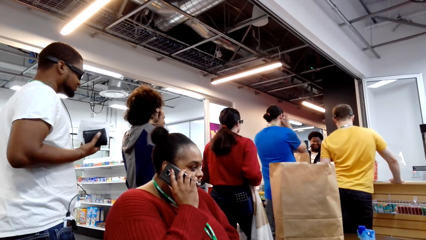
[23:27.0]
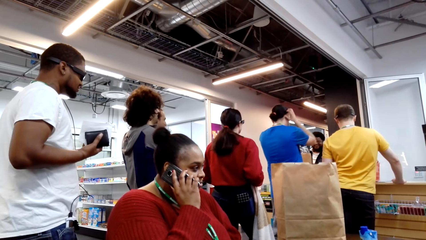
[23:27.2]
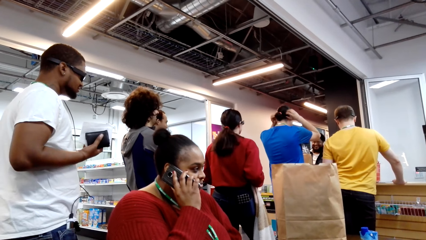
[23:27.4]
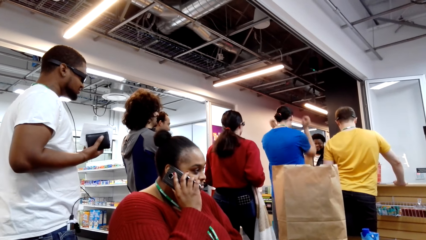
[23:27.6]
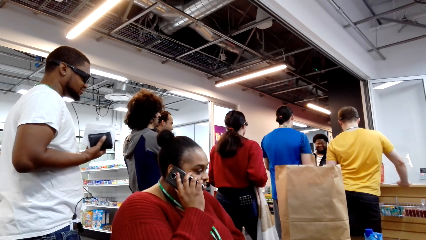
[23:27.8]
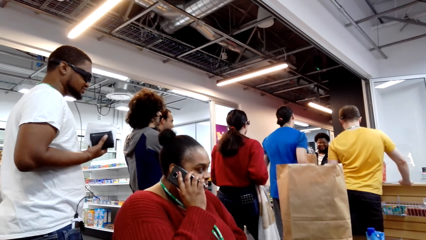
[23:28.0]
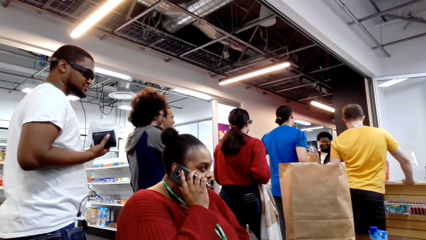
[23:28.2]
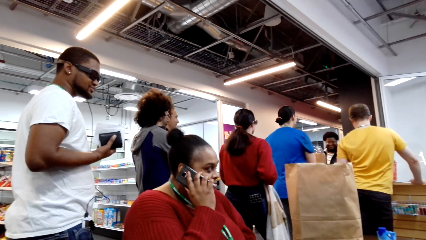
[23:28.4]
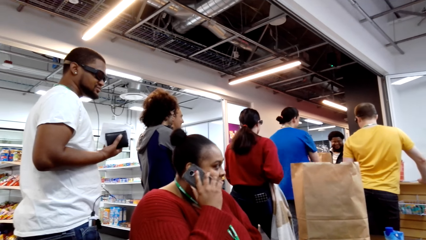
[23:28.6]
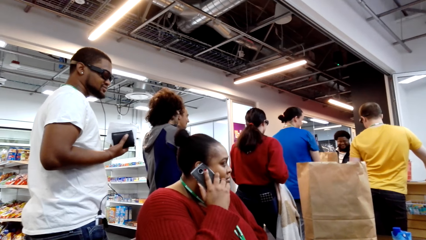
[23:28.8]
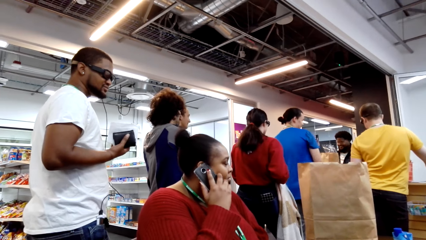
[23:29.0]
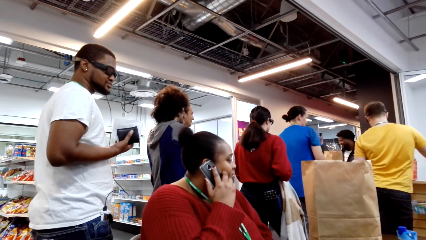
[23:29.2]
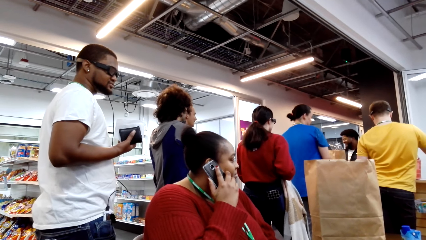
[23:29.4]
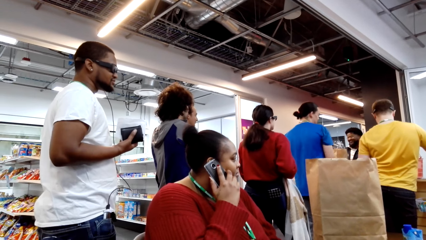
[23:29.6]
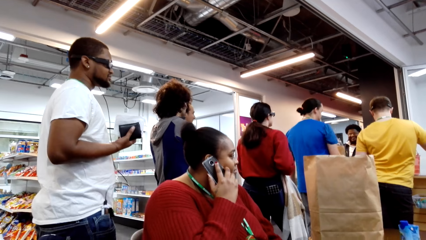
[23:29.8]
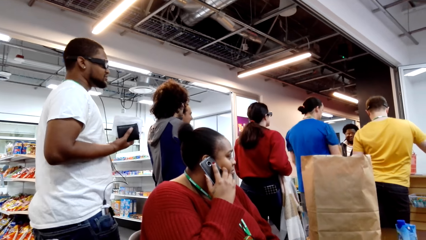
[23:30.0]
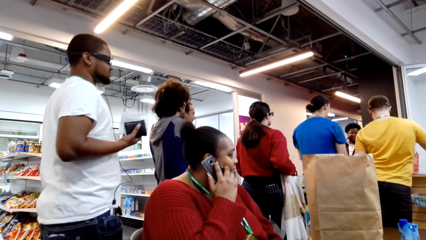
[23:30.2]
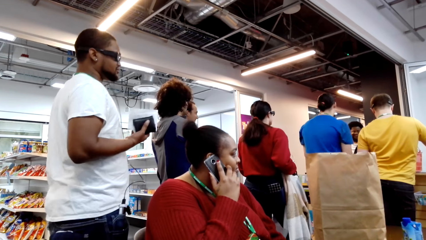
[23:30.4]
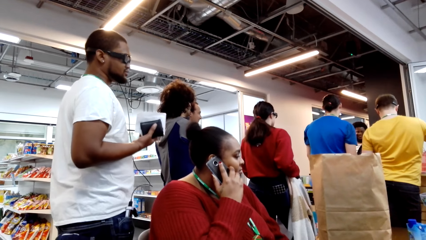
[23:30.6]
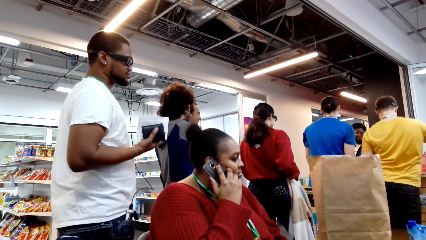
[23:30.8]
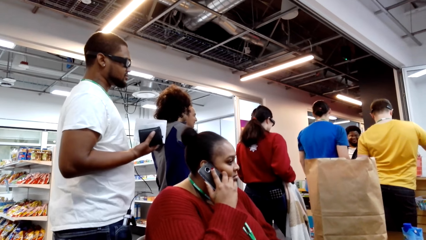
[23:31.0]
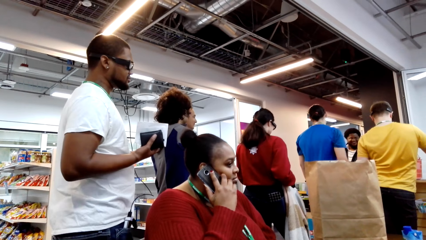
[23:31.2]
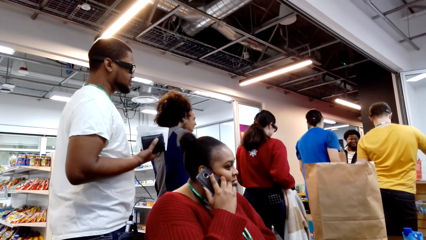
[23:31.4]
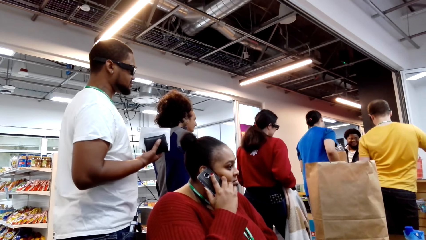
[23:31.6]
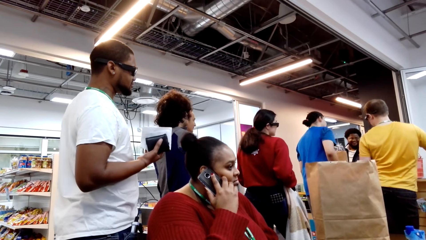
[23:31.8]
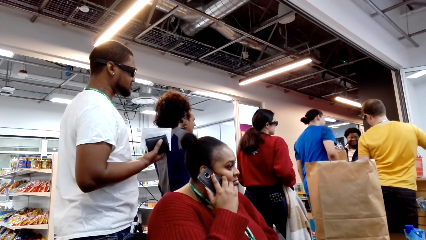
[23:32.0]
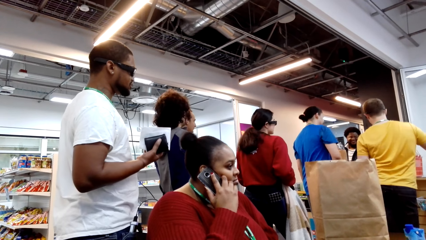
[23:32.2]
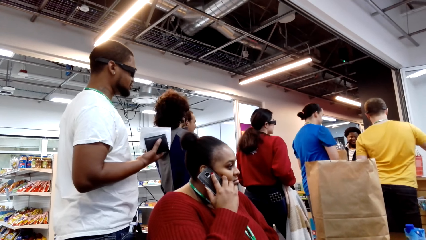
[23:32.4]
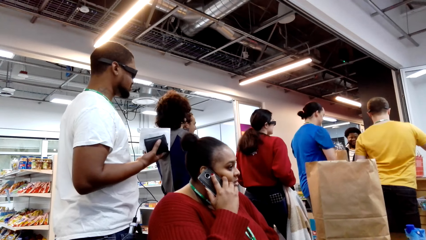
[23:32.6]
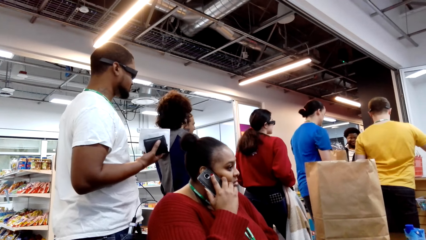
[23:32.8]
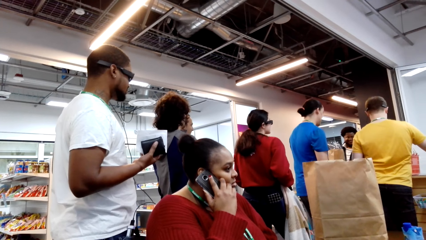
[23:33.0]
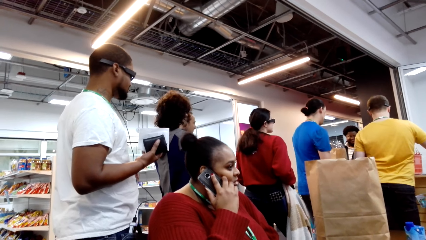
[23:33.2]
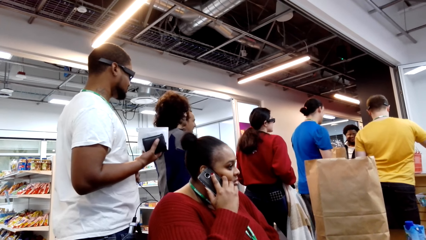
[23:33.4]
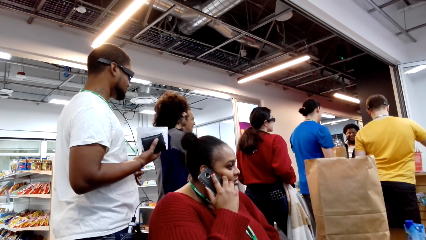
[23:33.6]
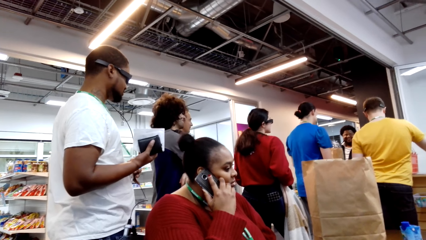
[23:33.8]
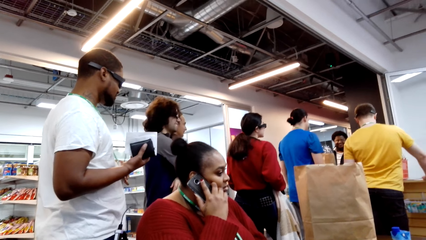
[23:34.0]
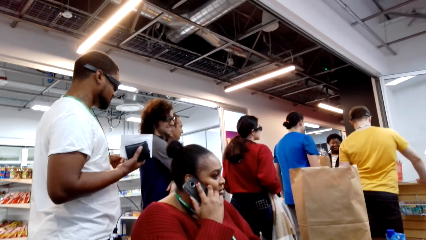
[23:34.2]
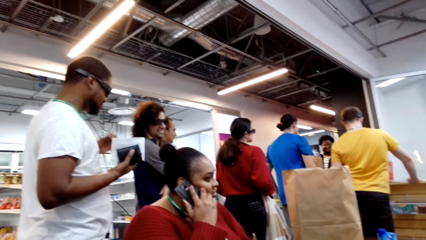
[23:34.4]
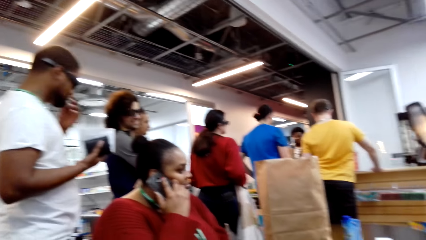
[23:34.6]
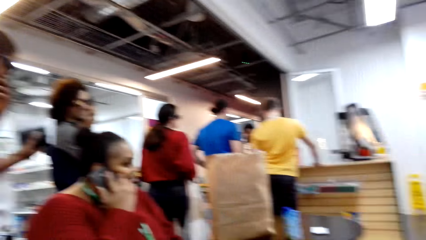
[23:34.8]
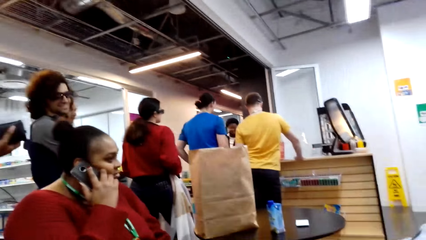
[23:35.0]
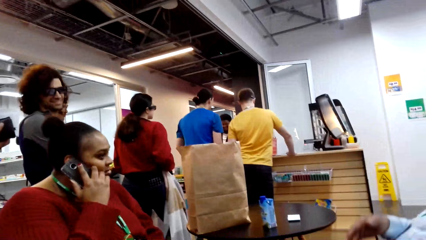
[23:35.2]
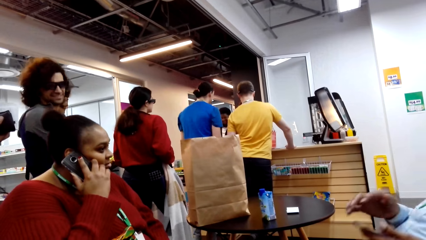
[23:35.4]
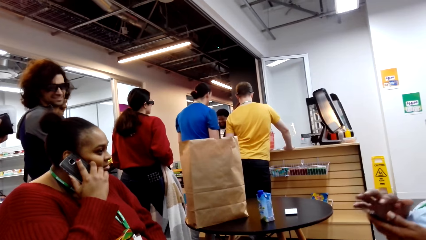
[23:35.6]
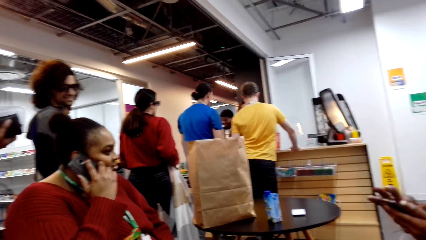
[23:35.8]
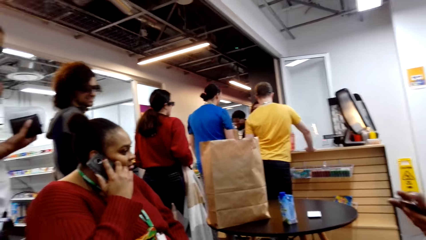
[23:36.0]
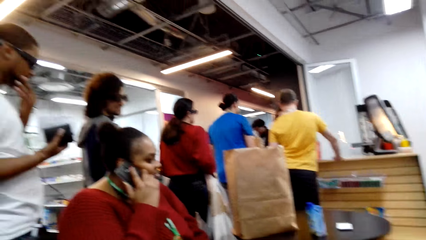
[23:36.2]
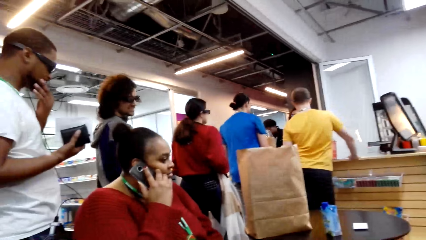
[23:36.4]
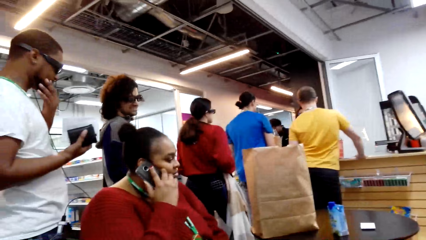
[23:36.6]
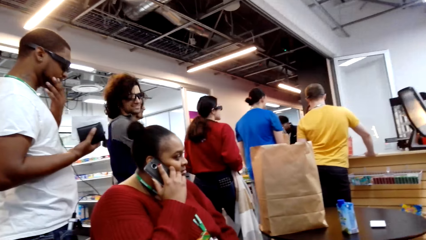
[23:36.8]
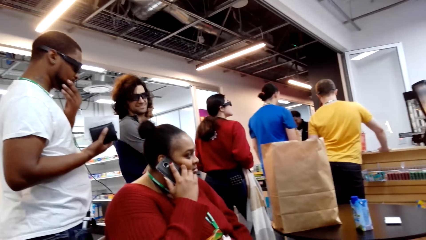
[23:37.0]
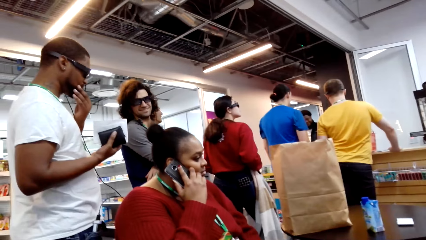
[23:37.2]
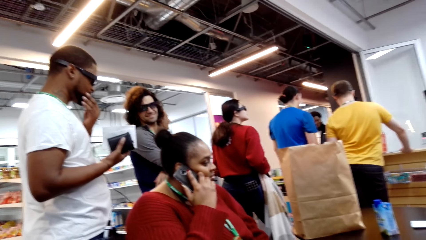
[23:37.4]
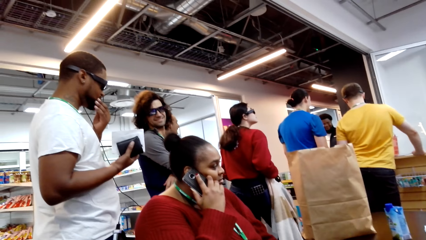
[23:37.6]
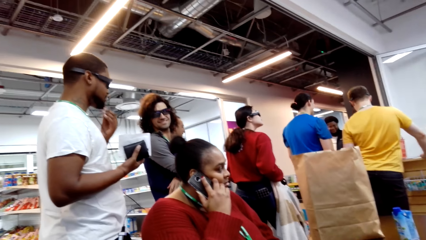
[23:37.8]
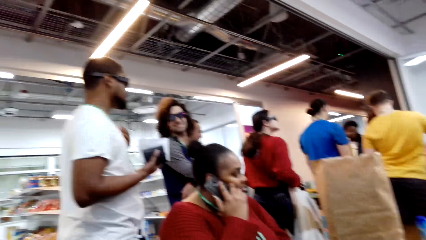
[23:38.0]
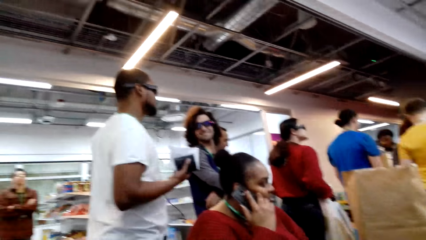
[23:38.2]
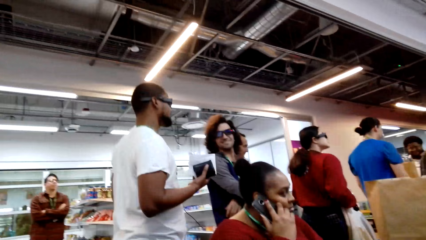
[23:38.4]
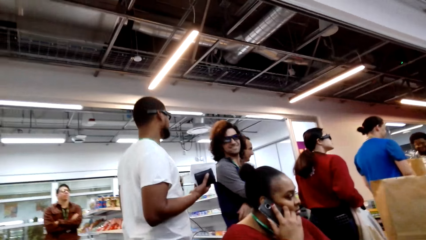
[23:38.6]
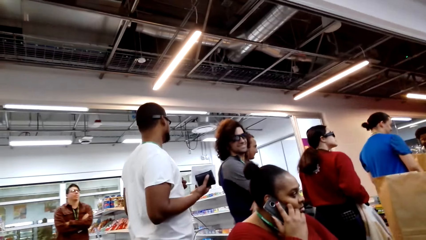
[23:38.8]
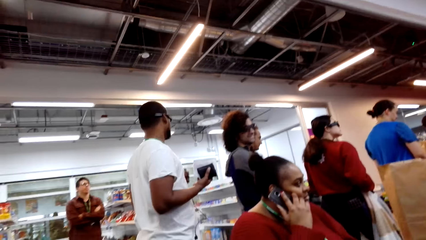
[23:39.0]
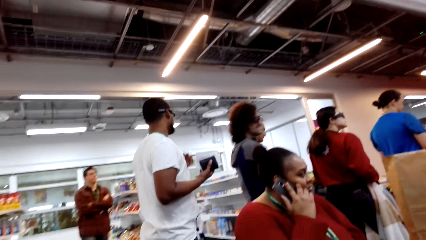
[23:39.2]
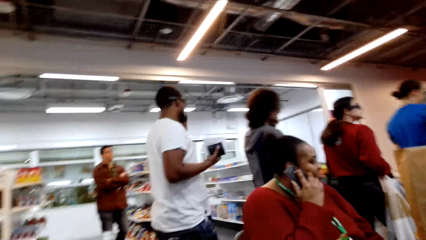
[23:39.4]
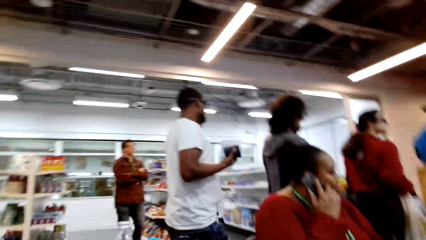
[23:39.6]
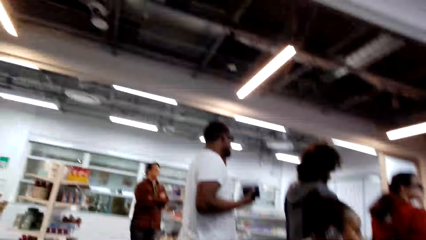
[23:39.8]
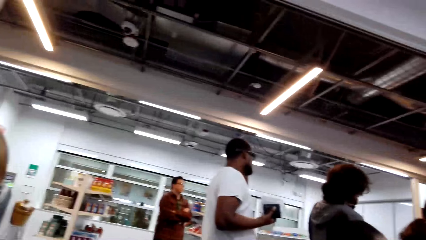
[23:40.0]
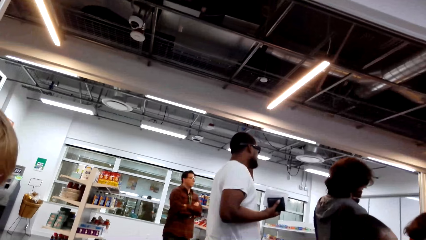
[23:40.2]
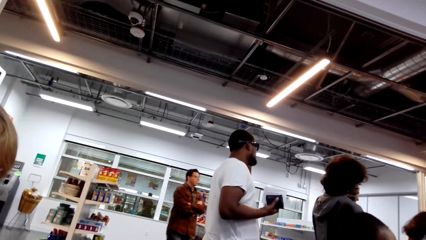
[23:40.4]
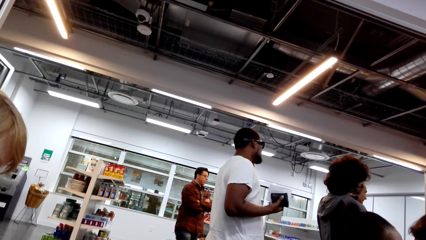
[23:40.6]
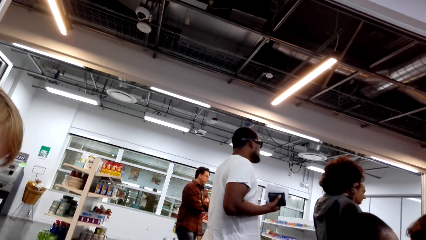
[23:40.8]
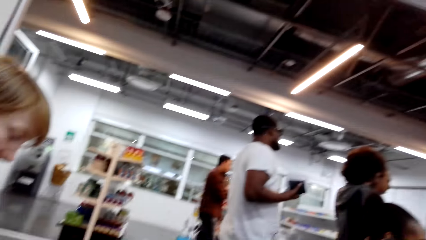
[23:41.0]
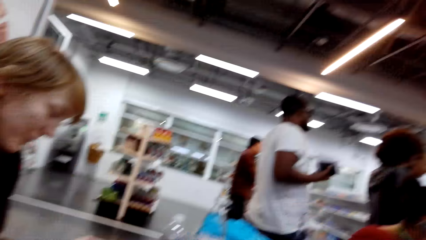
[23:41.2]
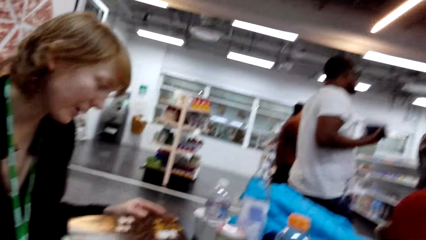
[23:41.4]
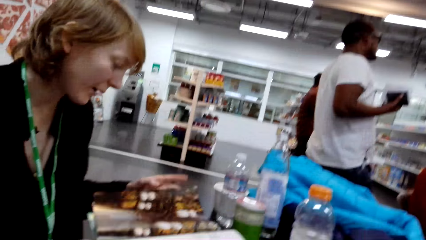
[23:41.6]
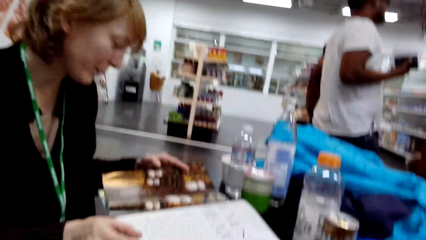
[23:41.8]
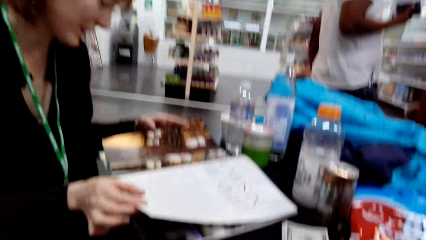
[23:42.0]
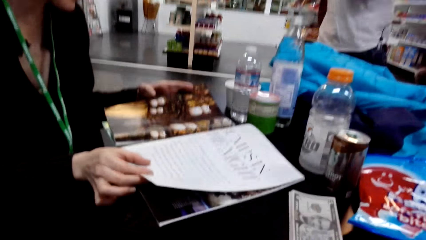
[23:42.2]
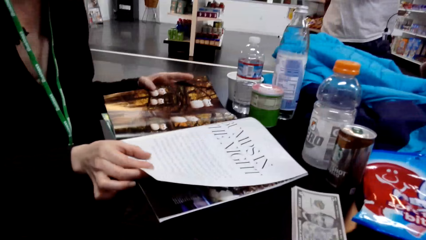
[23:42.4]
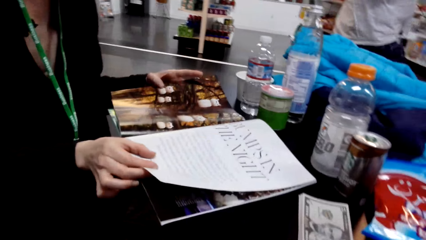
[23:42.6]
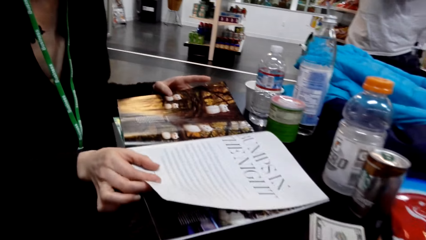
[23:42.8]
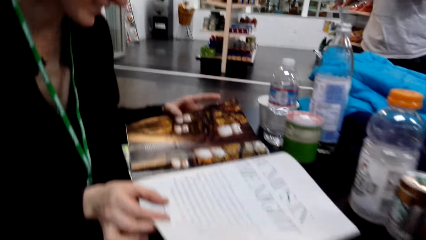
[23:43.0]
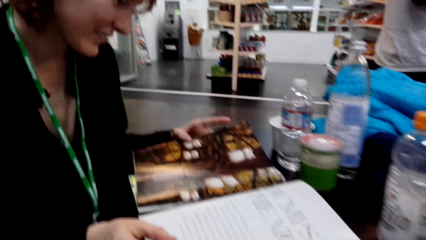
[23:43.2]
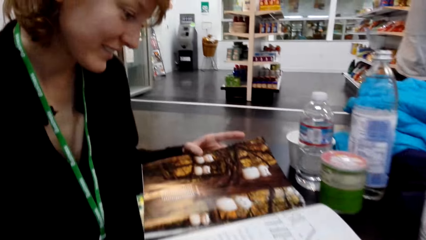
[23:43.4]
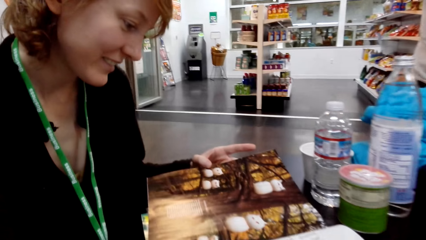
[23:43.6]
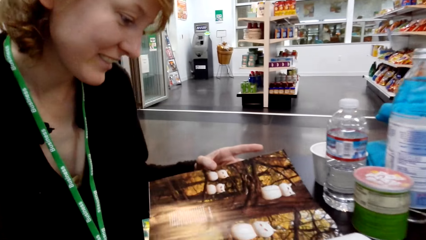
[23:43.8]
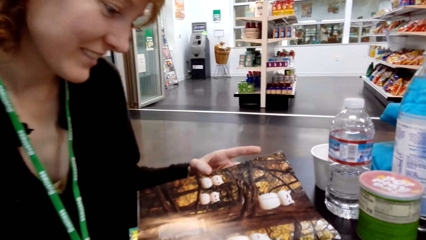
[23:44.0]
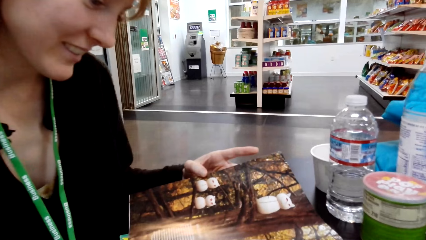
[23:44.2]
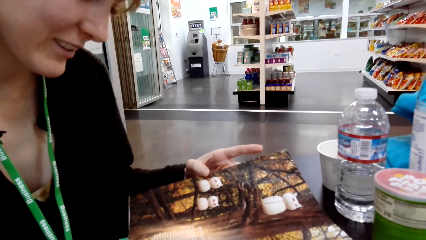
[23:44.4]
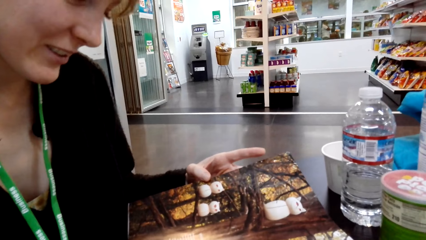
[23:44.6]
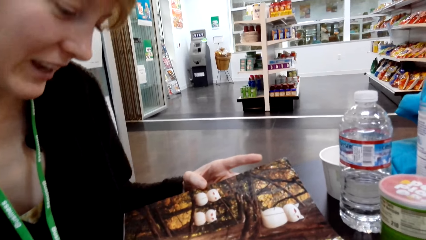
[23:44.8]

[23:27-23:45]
The camera wearer talks. A person talks to the camera wearer. The person looks through the magazine.
